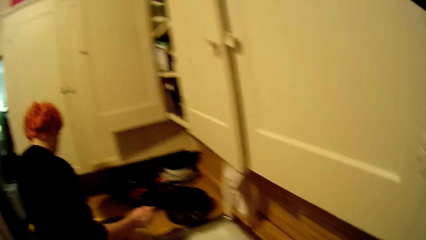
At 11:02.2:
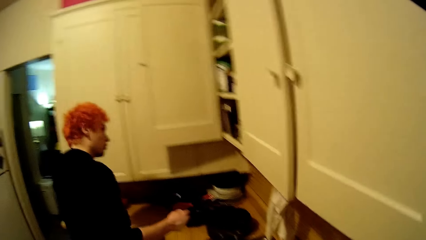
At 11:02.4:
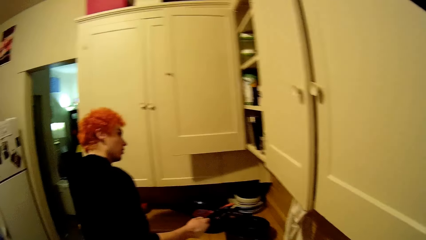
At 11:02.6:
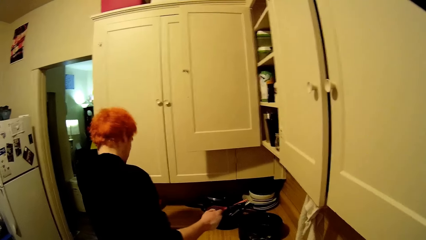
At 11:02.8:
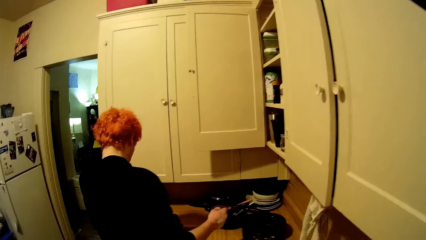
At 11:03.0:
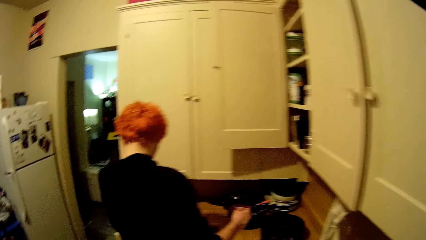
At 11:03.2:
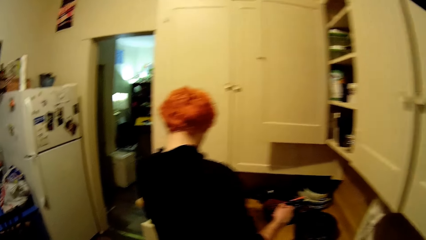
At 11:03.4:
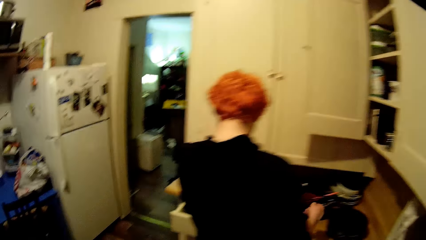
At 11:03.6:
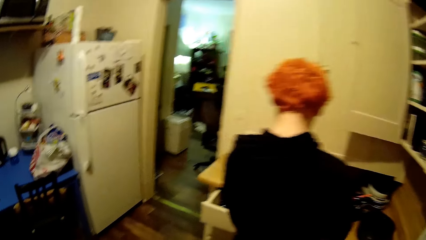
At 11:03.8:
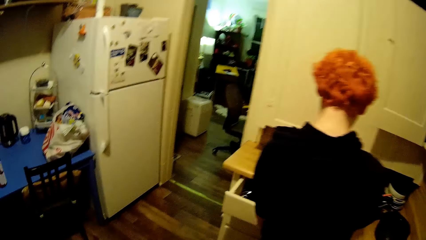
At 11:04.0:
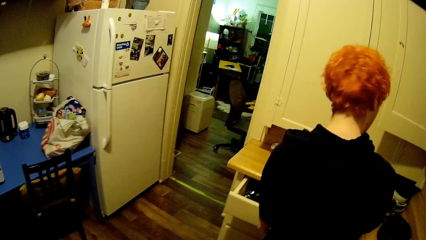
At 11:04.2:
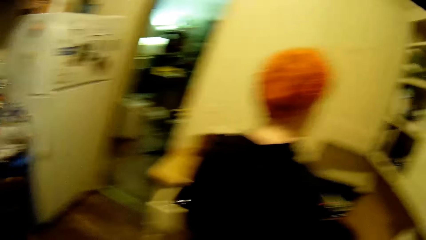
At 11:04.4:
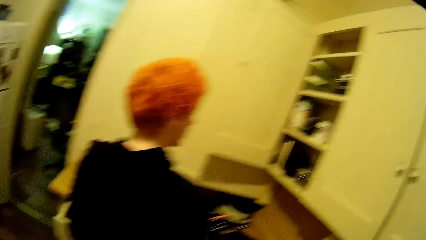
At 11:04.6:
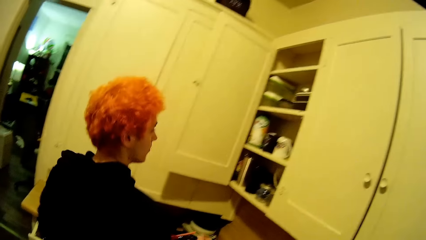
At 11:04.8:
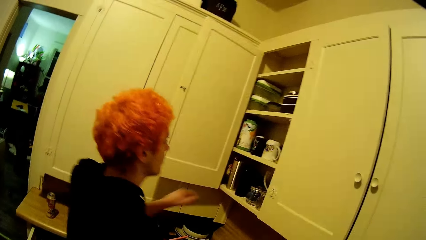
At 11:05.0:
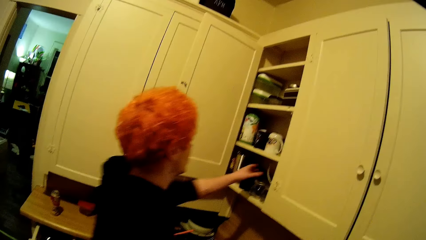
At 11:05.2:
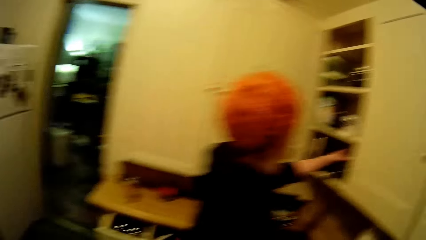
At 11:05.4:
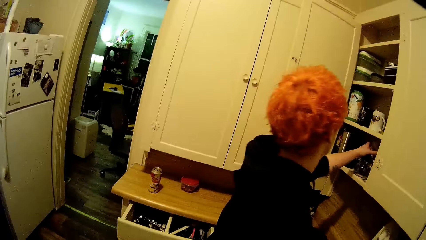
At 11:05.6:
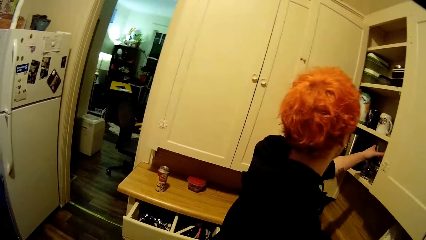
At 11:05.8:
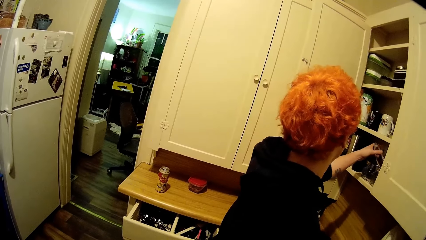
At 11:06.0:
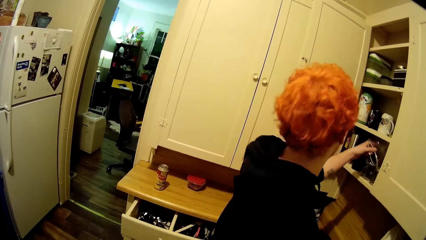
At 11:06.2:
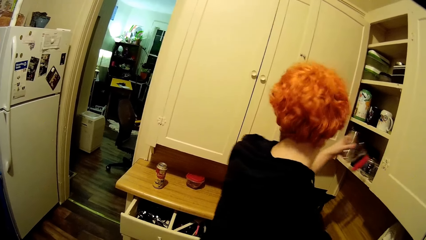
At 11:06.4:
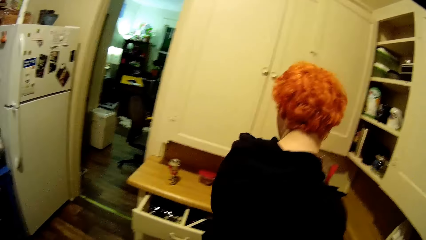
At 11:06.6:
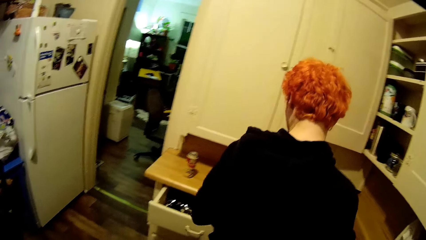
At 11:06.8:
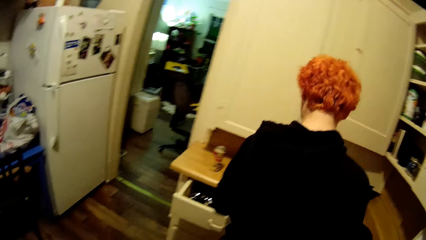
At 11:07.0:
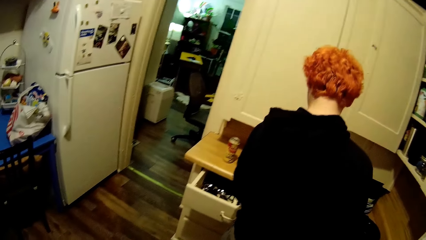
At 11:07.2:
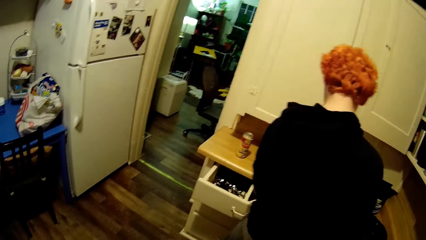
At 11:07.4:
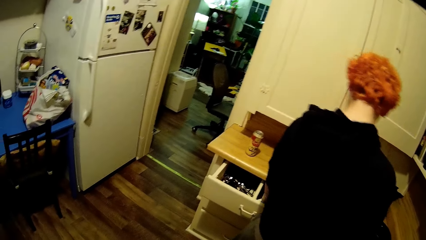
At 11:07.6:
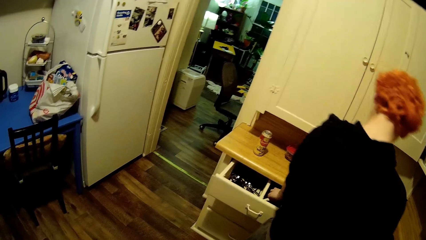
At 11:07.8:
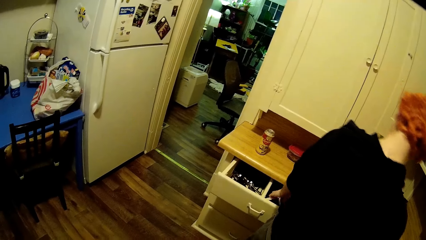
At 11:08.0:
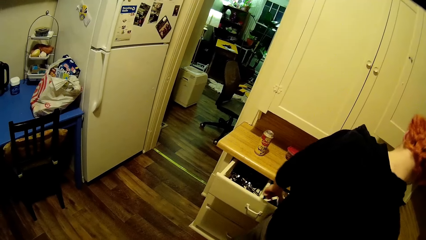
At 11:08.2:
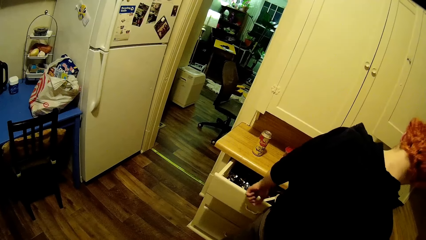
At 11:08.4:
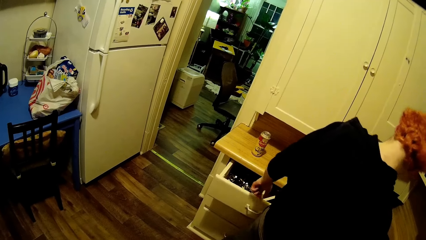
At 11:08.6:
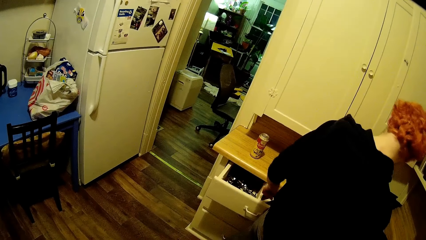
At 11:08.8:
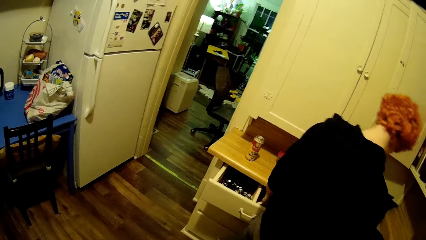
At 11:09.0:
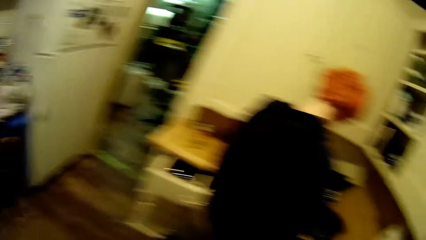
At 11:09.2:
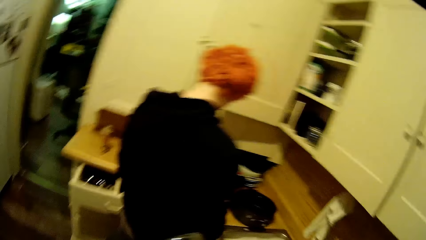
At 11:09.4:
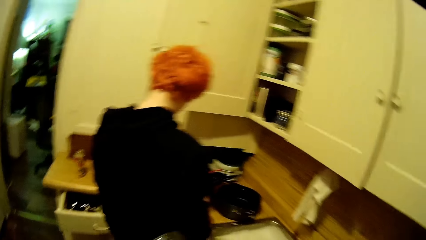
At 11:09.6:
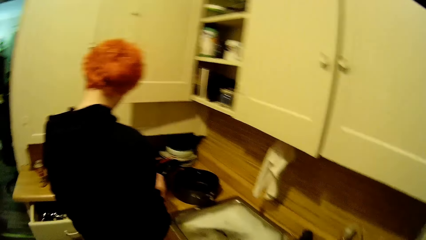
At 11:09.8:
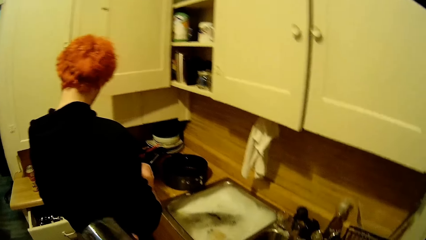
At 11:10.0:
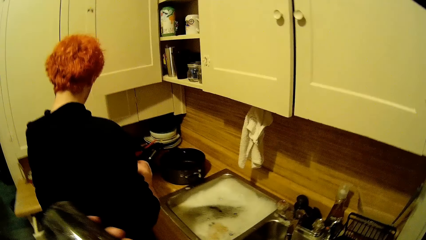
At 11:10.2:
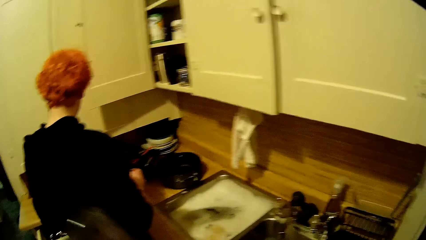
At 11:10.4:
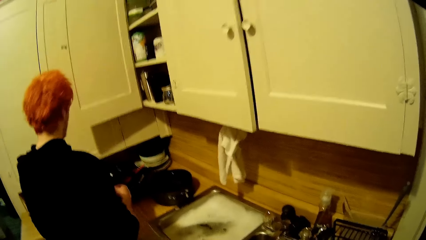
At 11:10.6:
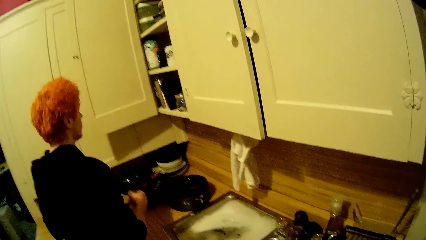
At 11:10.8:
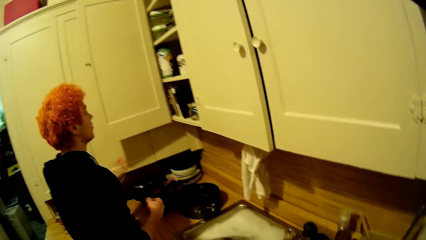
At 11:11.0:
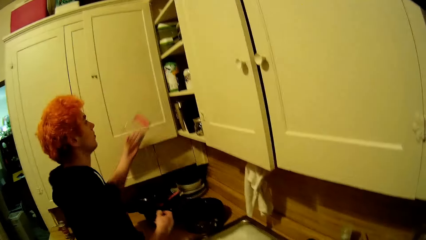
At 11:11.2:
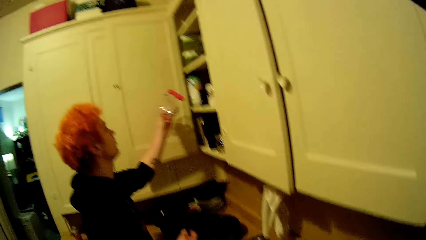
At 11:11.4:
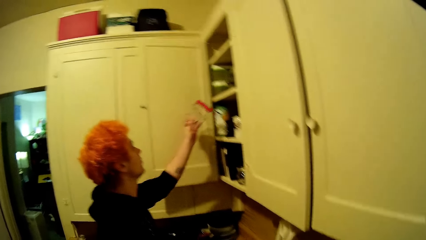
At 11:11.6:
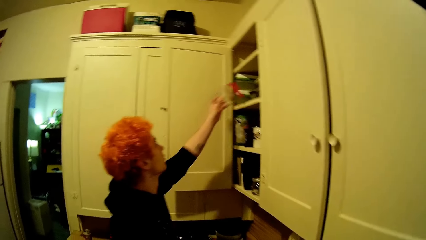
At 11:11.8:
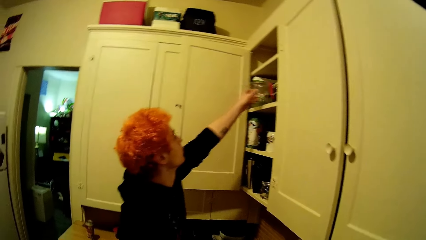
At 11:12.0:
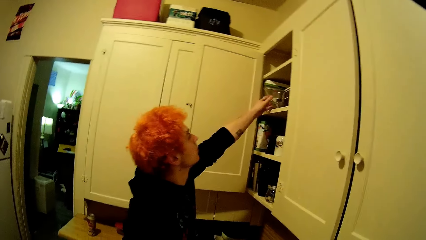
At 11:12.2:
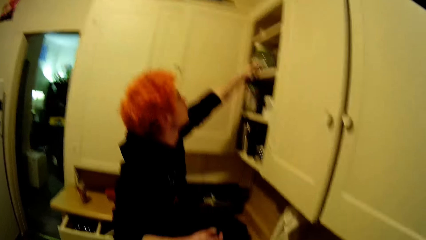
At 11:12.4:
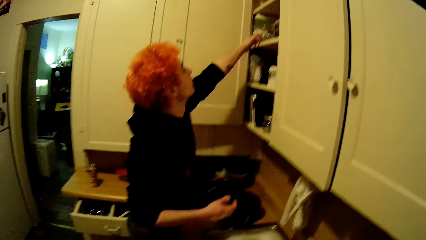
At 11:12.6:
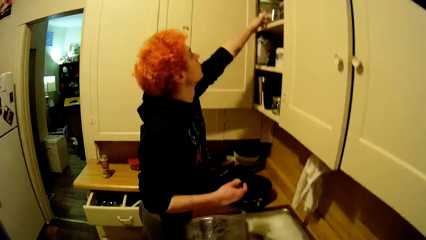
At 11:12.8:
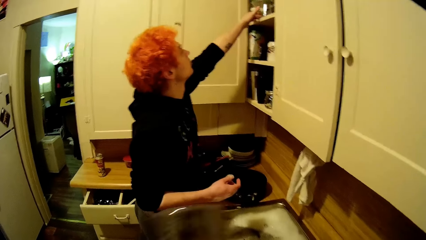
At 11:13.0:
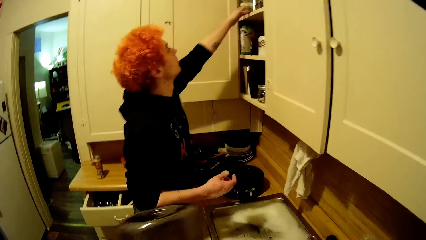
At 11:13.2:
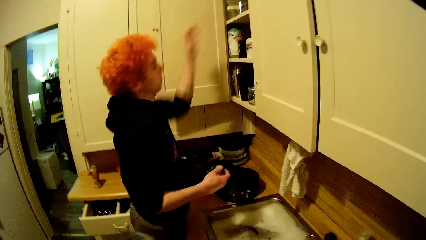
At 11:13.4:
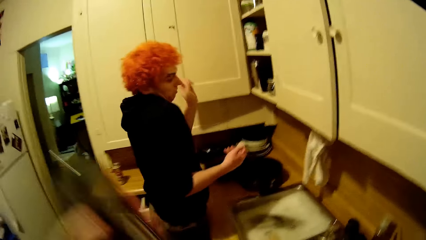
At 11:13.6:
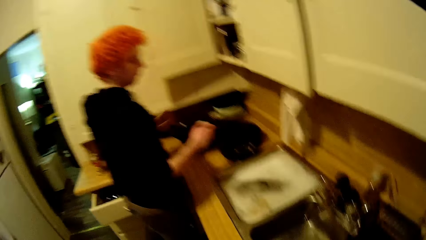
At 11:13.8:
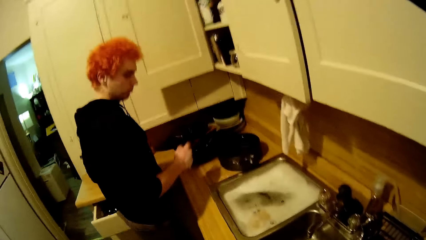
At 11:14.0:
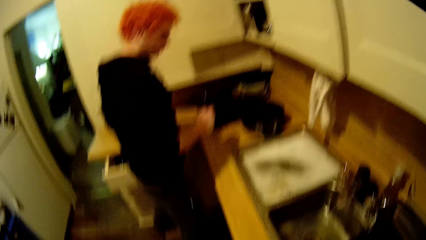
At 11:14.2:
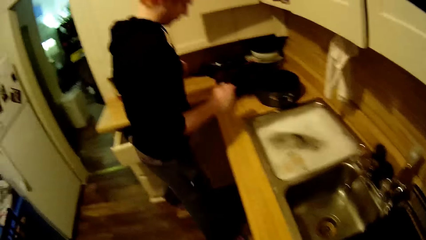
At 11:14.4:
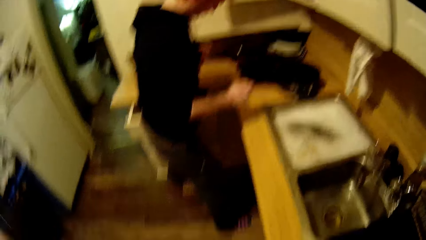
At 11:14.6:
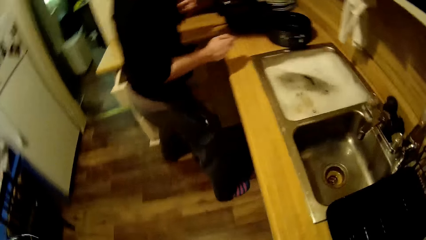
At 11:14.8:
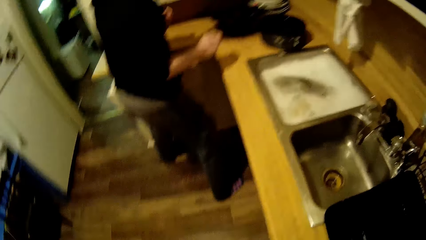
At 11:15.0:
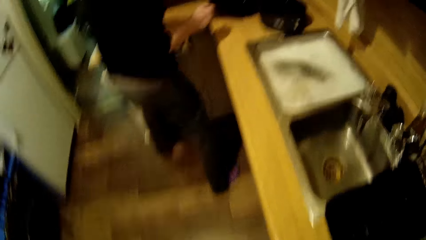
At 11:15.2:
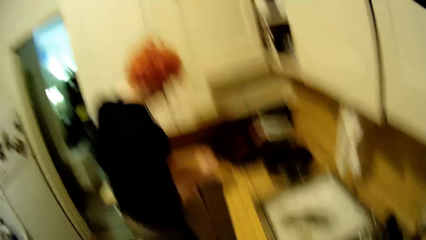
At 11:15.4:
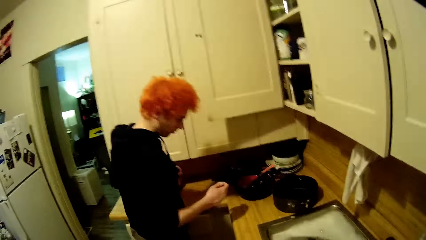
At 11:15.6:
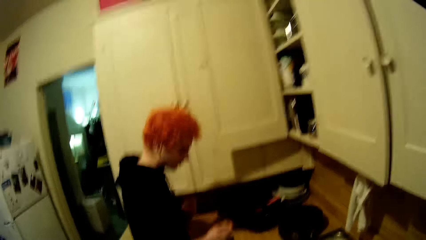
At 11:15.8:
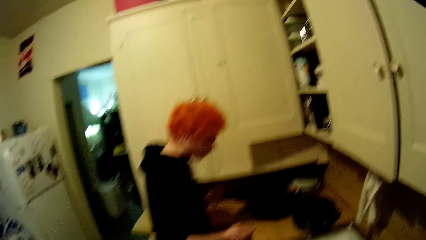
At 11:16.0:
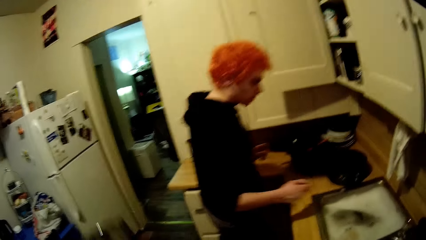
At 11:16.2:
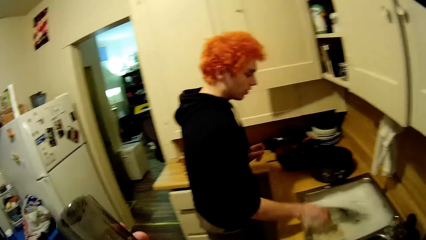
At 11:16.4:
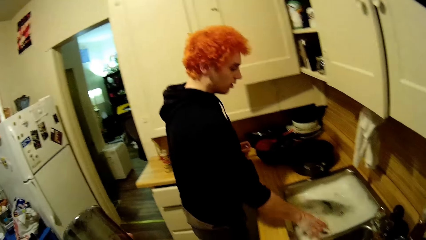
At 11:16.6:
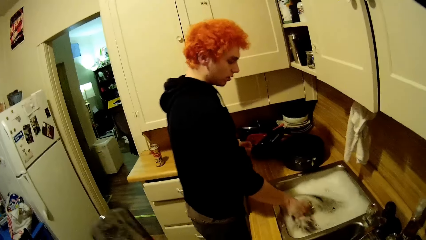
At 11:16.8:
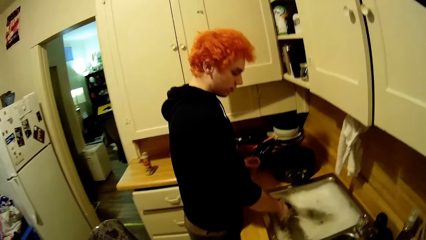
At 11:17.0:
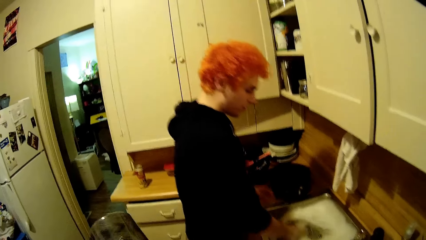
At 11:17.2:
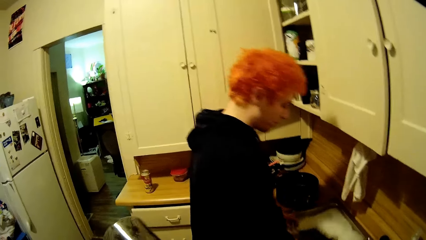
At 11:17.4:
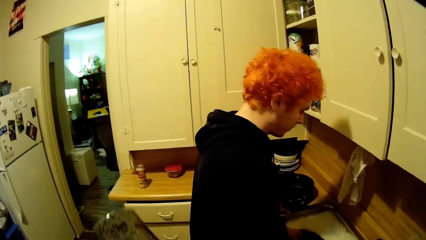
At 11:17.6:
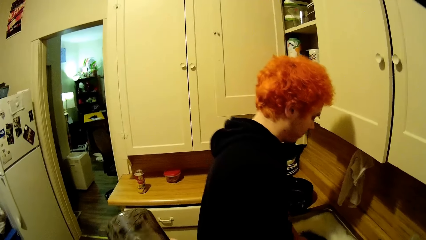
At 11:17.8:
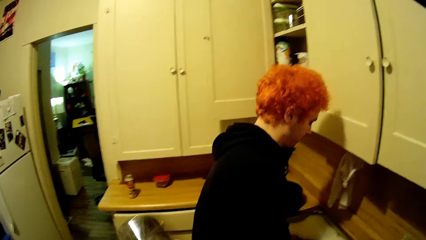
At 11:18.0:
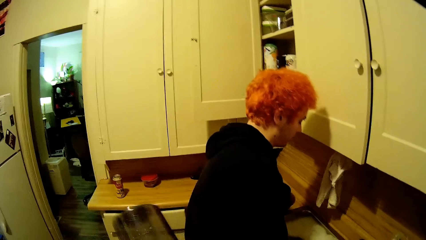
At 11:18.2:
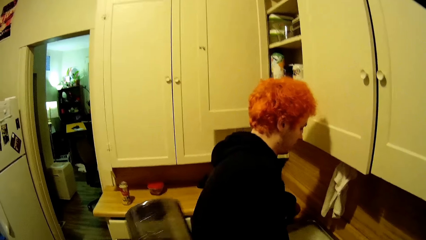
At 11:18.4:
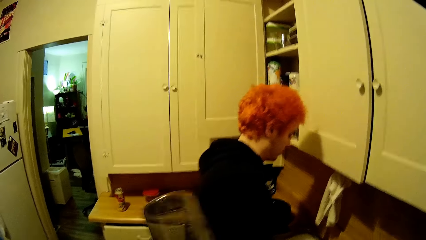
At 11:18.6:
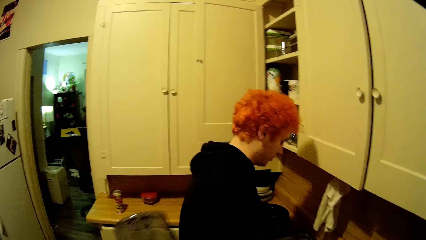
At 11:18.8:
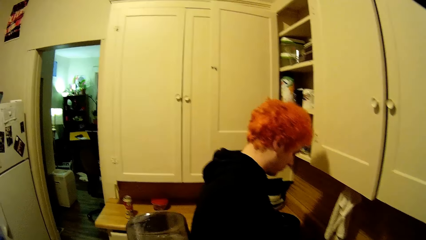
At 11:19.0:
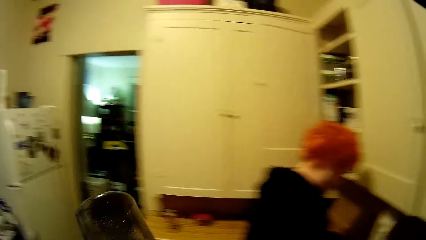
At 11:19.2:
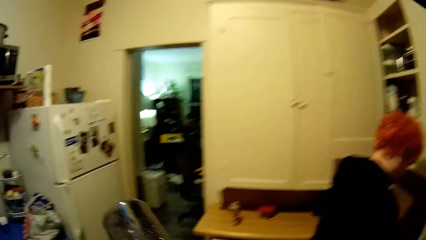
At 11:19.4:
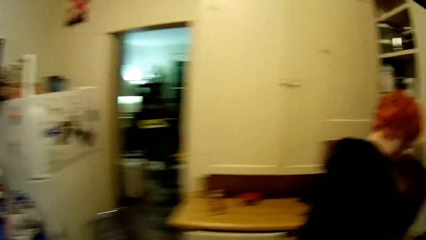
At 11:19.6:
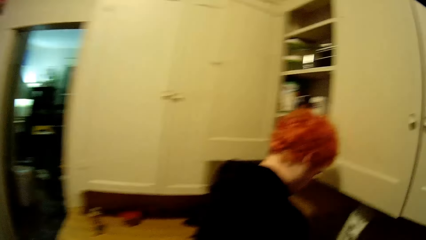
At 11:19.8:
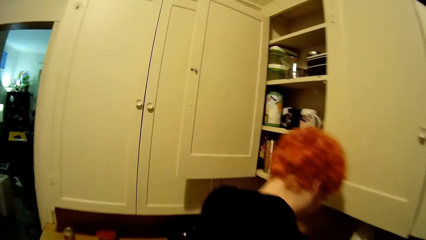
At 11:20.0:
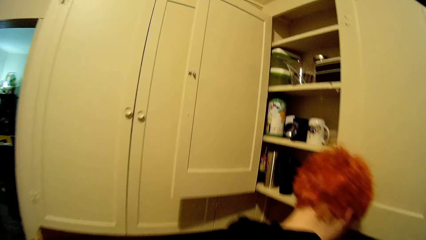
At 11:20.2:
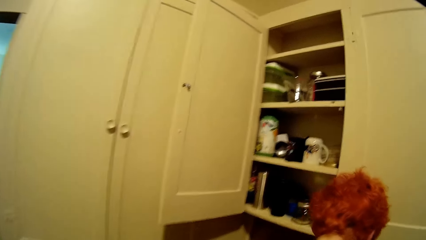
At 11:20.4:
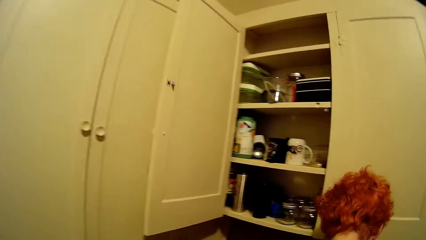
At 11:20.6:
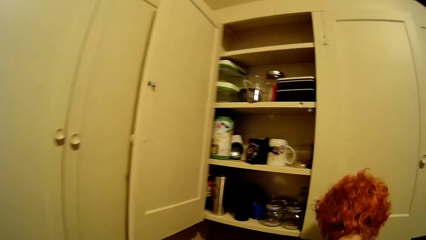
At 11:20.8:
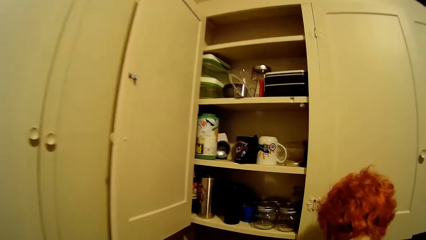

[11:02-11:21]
A man picks up the jug from the cabinet. The man places the jug in the cabinet. The man washes utensils in the sink. The camera wearer wipes a glass or bottle with fabric.
